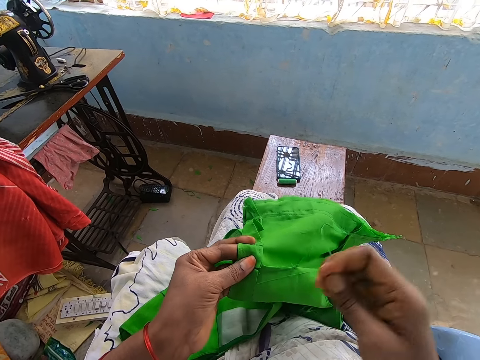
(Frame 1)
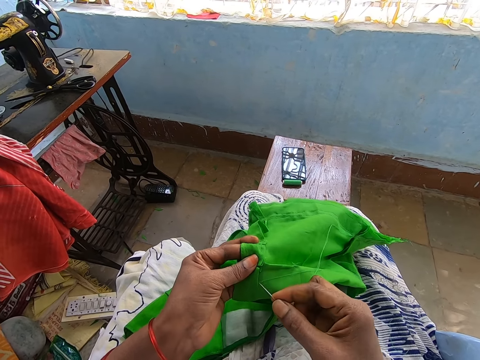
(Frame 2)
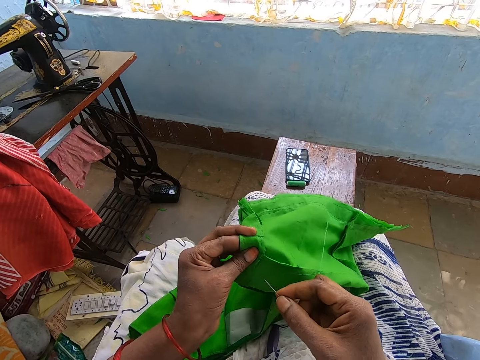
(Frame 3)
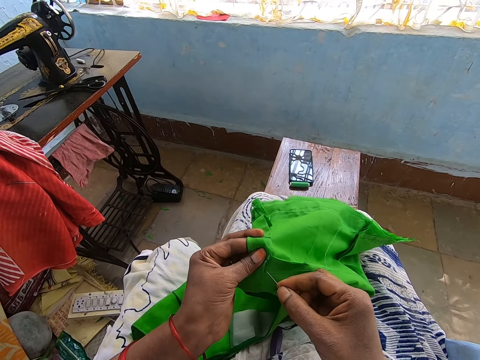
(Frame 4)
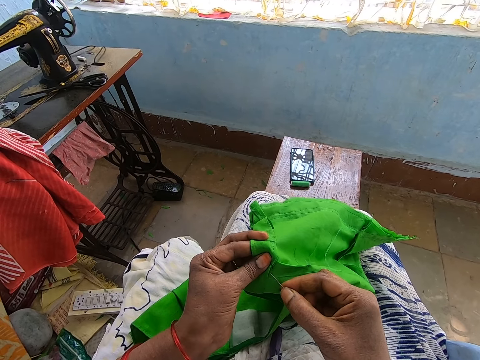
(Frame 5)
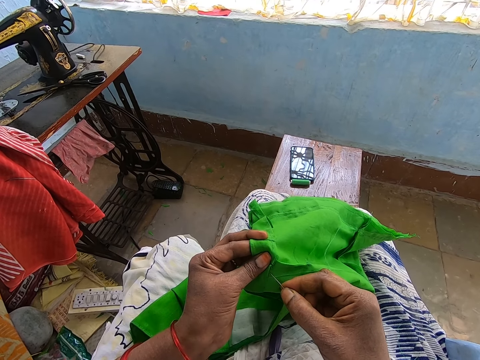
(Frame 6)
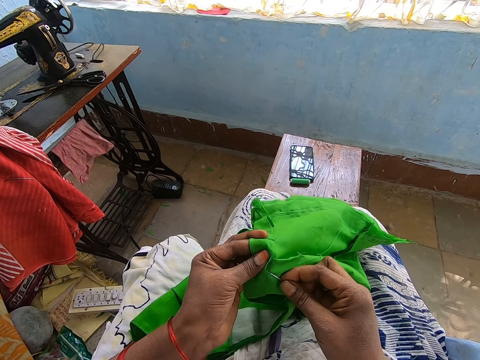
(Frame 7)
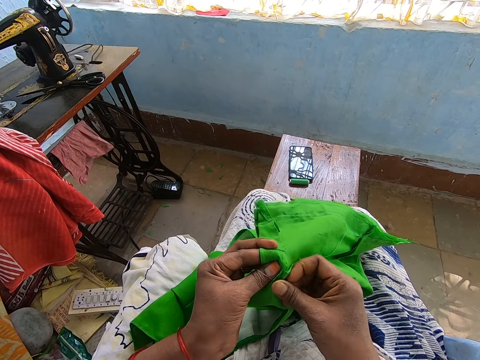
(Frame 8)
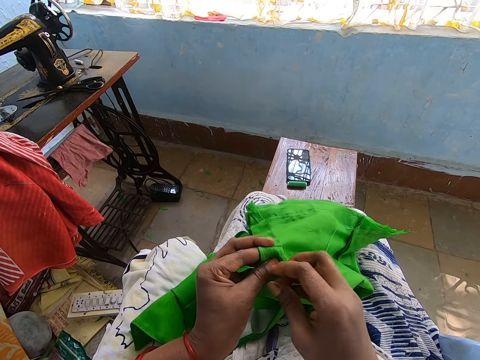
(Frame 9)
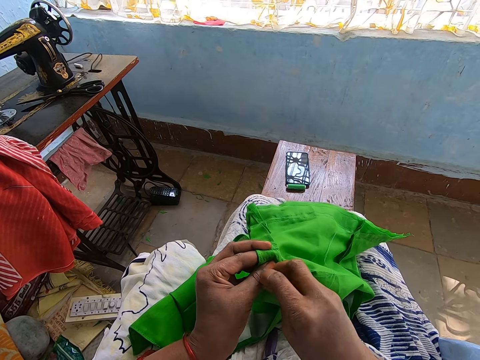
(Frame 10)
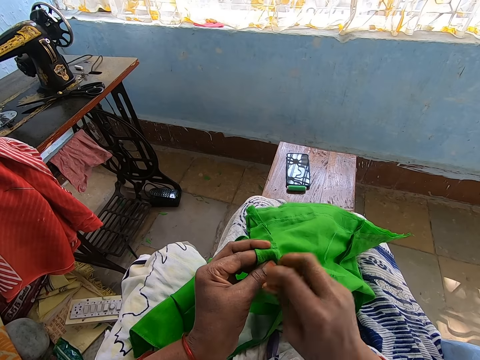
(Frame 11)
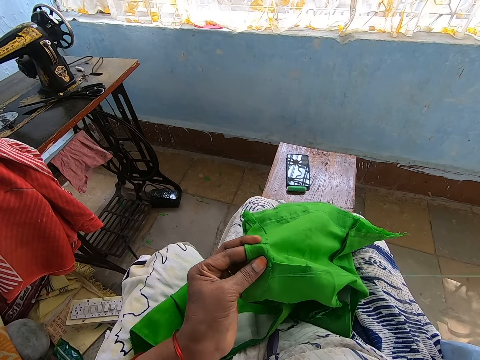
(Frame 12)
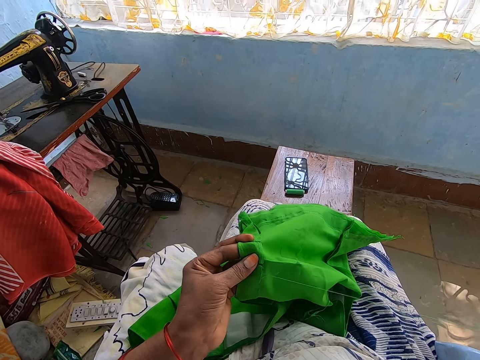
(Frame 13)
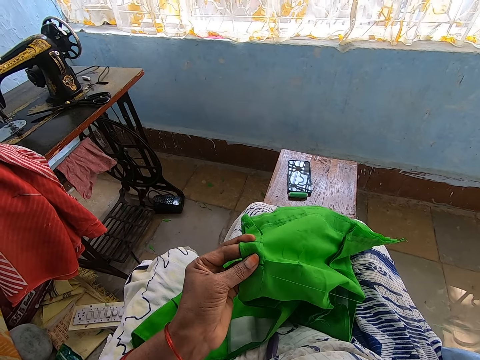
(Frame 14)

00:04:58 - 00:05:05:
The camera wearer stitches the piece of cloth in her left hand with the needle and thread in her right hand in a room.

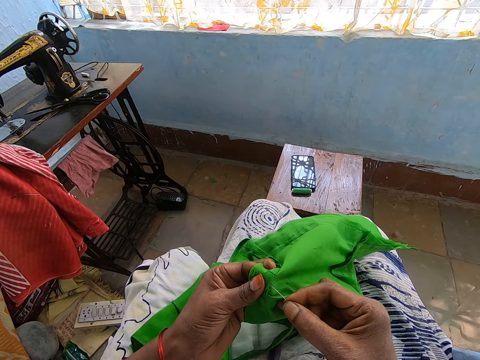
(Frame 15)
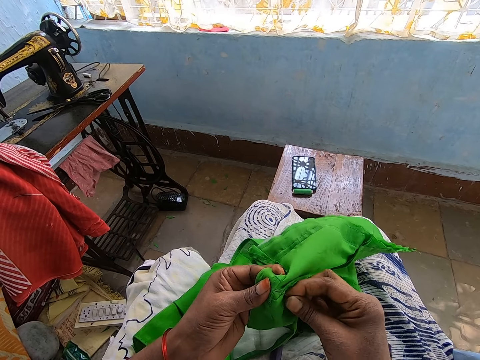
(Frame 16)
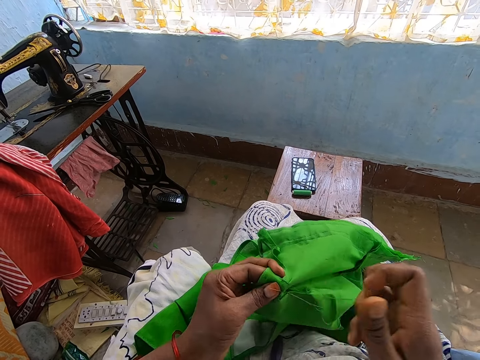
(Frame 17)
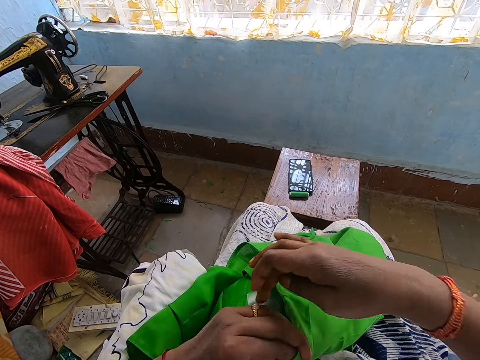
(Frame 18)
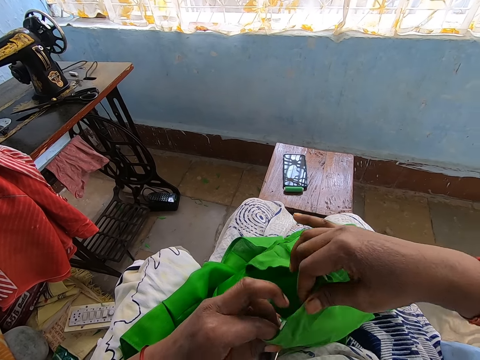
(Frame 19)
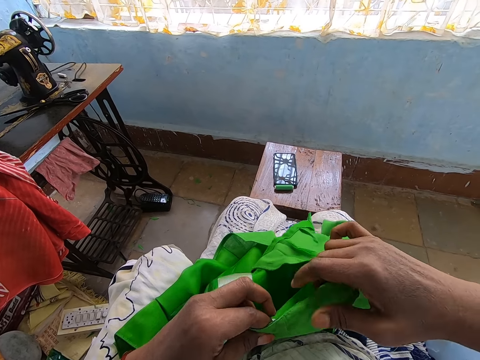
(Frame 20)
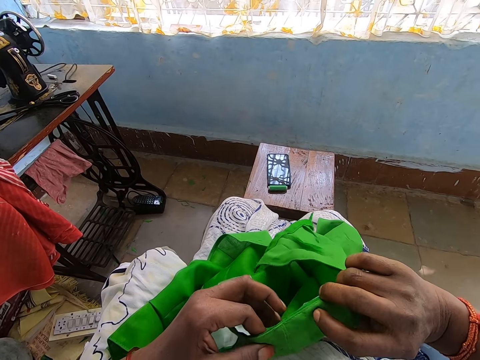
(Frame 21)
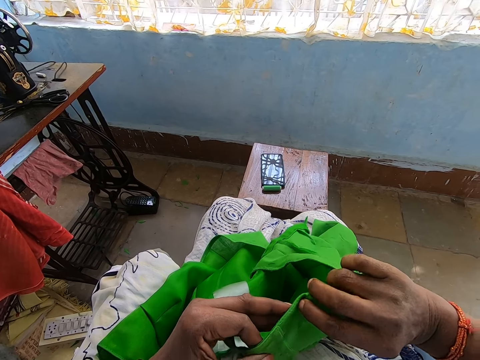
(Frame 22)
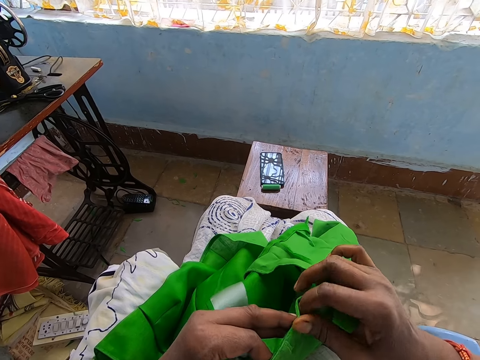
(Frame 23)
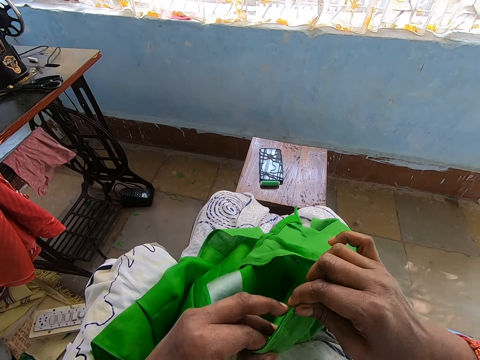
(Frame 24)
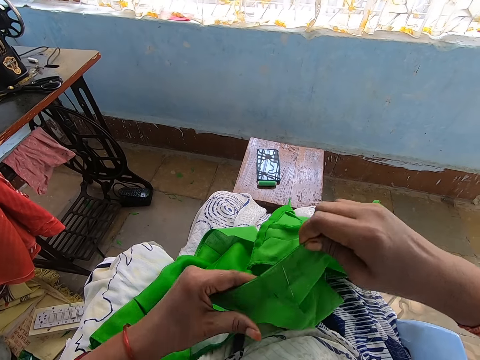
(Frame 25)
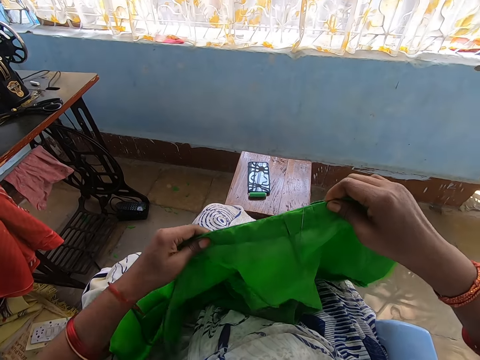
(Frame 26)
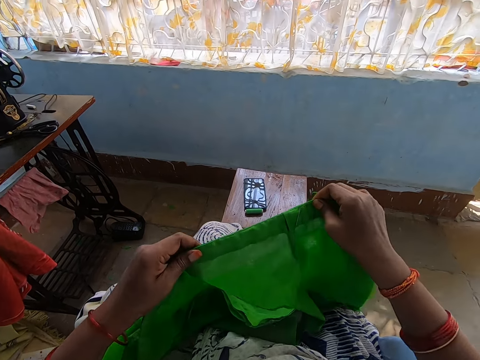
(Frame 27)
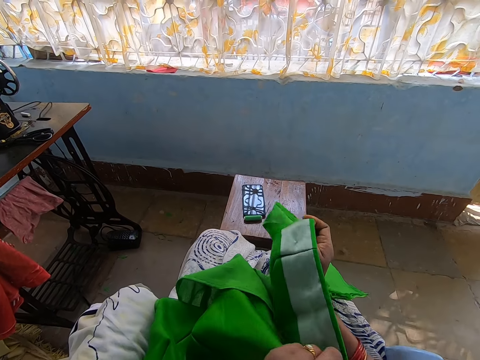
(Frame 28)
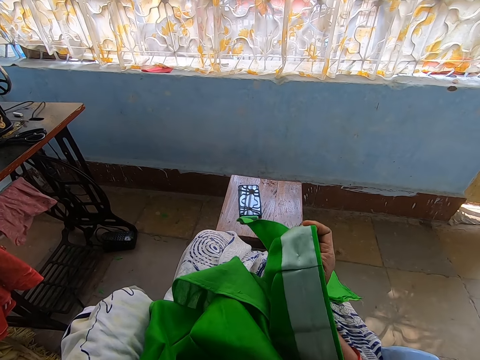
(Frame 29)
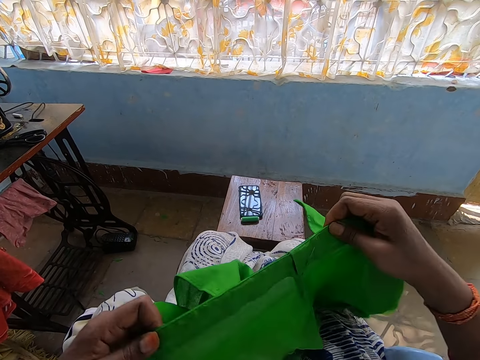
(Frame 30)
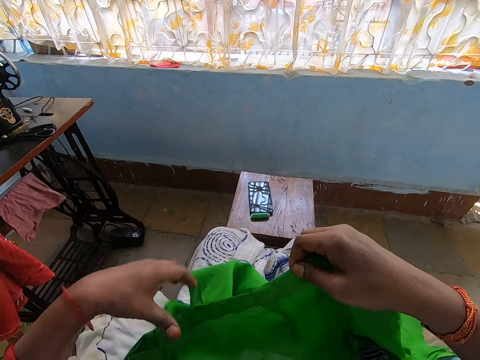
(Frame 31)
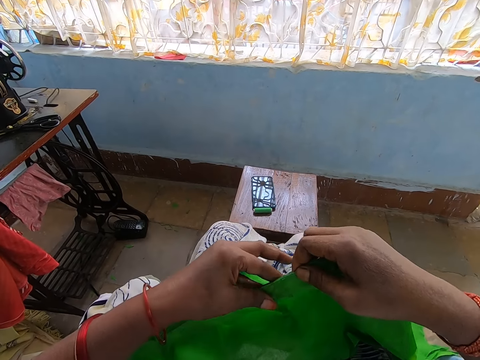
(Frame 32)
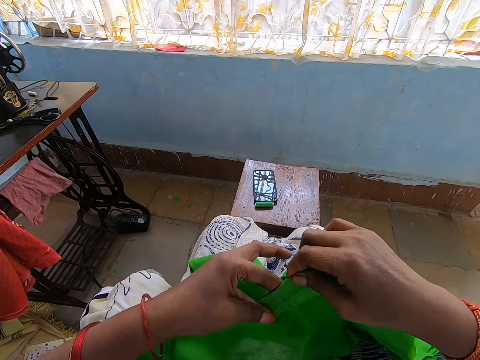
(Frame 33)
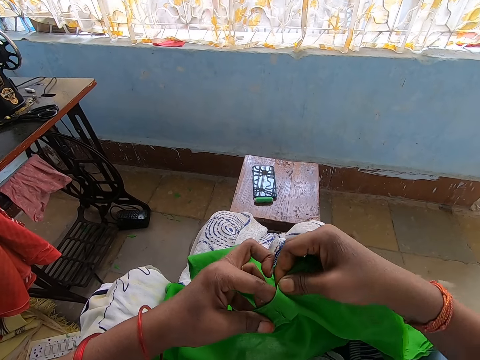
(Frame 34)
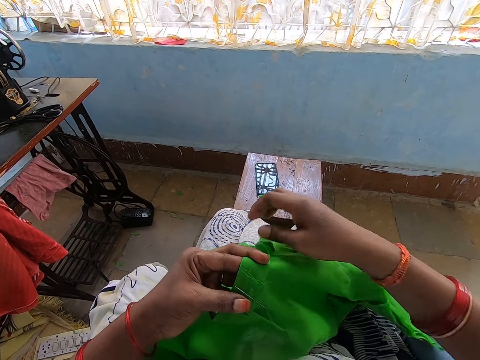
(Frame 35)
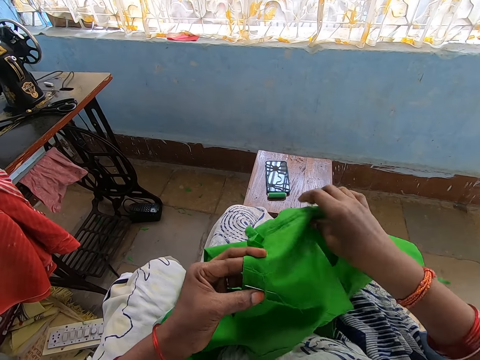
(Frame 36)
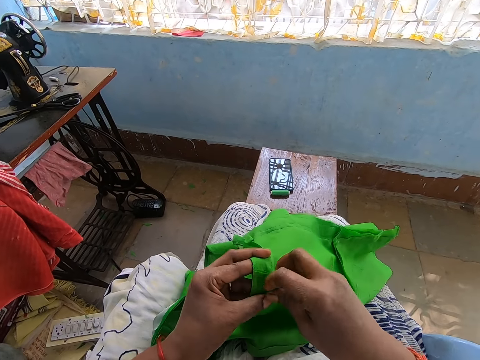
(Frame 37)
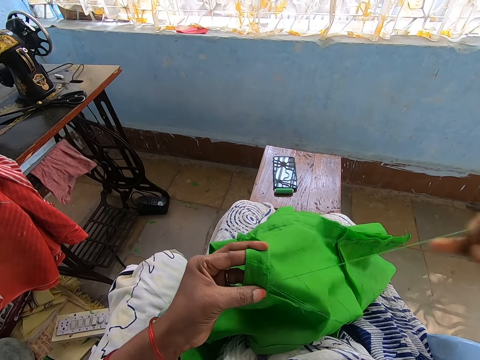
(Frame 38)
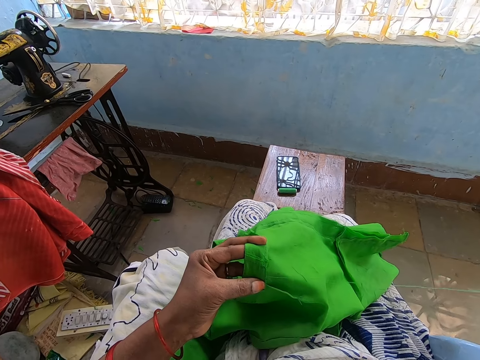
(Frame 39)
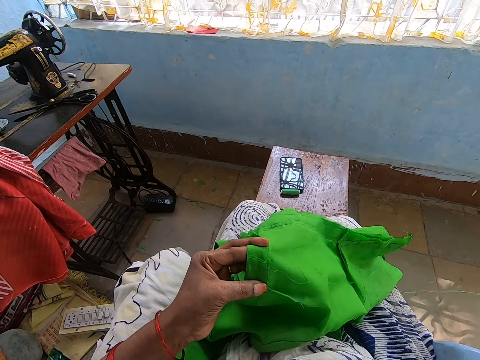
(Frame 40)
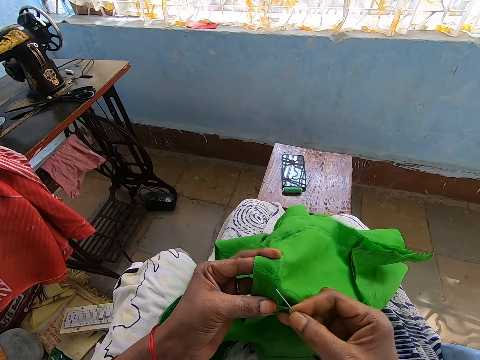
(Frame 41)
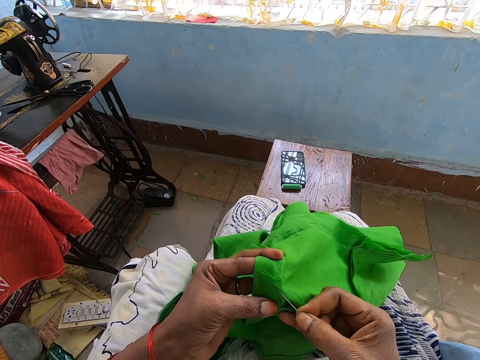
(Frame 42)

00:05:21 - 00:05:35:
The camera wearer adjusts the piece of cloth with both hands. She turns the fabric. She folds the fabric onto her finger. She stitches the piece of cloth in her left hand with the needle and thread in her right hand in a room.

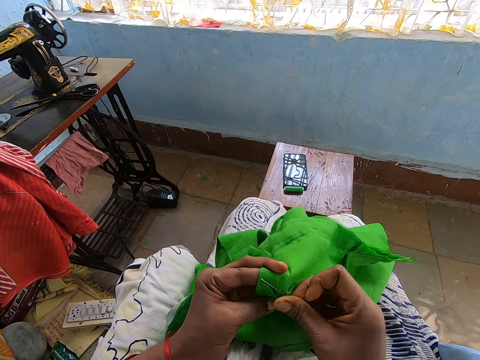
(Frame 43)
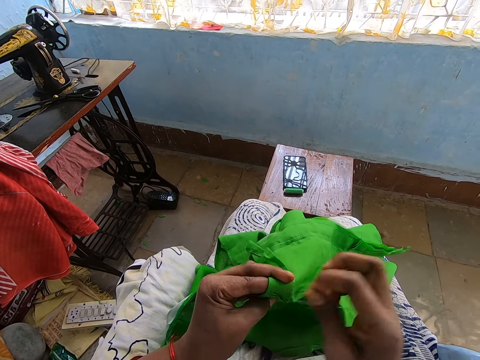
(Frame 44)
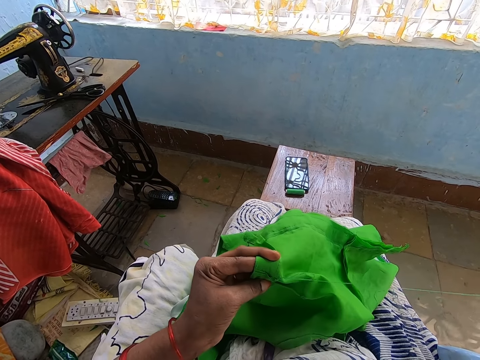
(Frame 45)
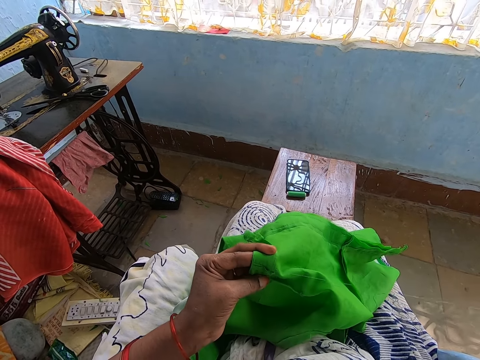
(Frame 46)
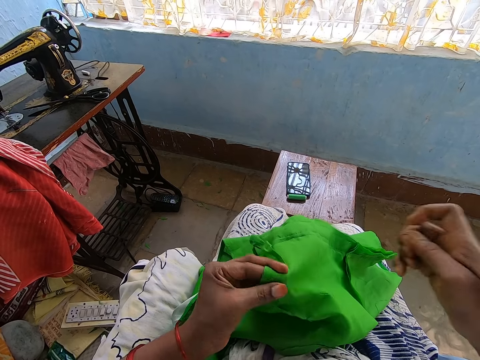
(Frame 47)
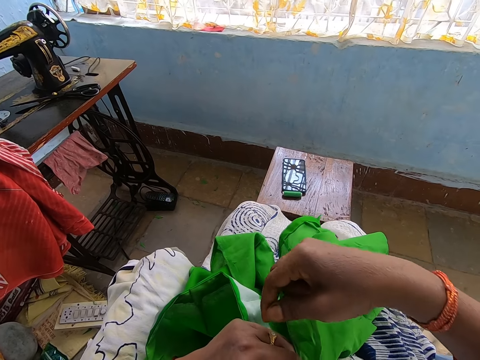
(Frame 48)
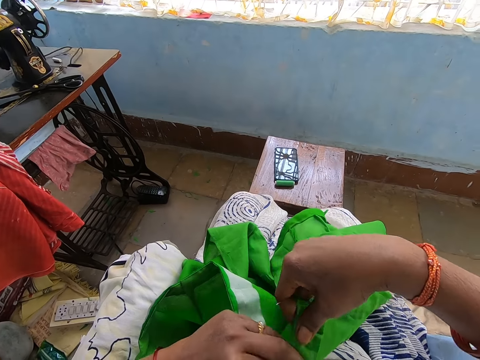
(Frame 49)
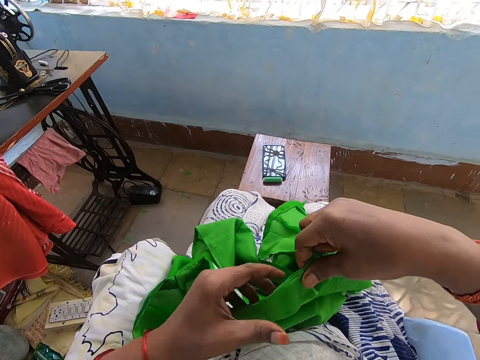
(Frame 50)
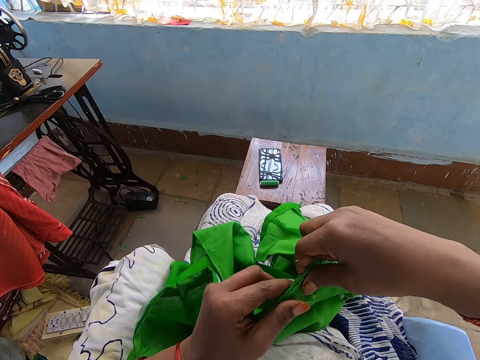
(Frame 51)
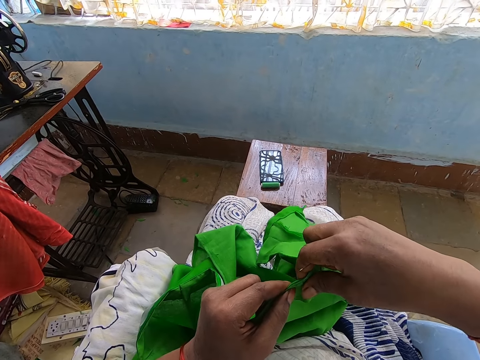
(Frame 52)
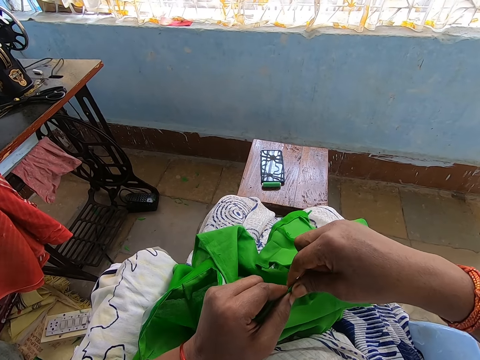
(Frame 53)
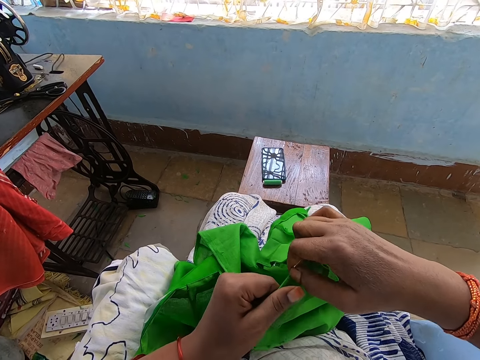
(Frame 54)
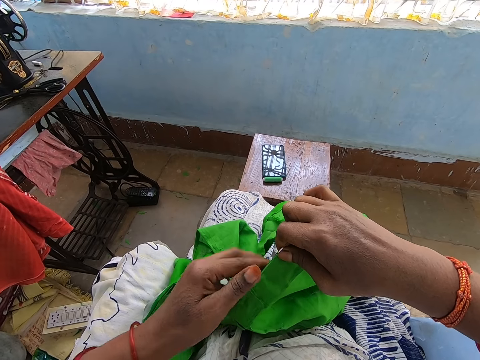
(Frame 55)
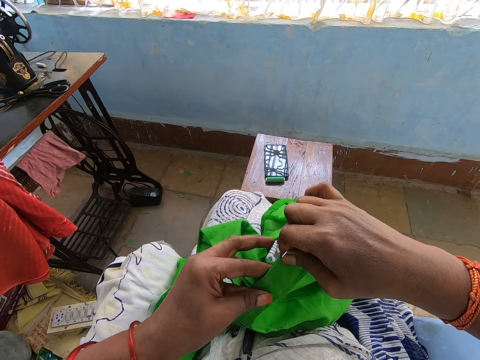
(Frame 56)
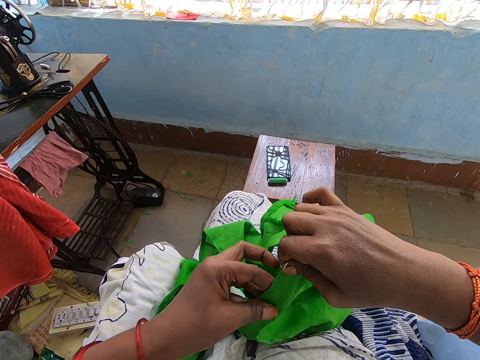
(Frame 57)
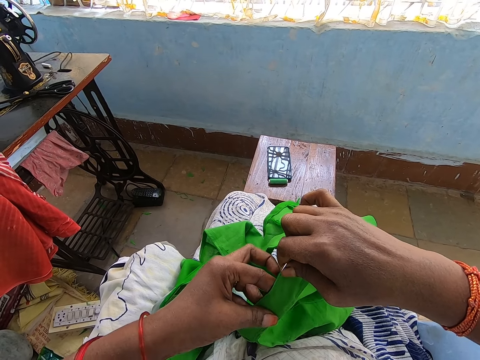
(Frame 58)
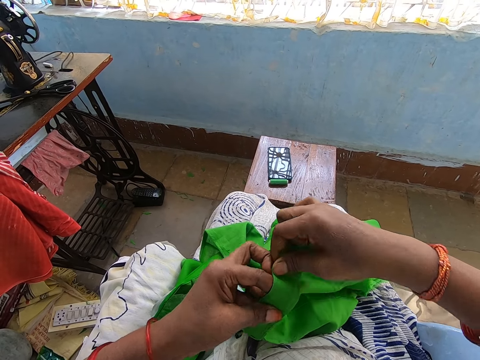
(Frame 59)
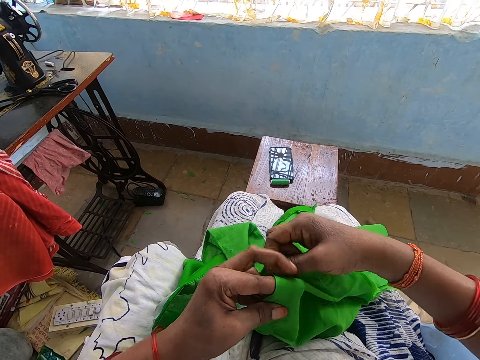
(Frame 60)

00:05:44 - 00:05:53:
The camera wearer adjusts the piece of cloth with both hands. She folds the fabric onto her finger.
